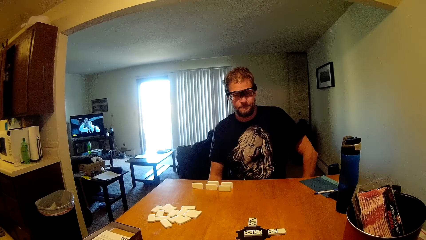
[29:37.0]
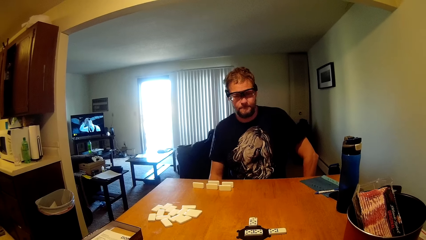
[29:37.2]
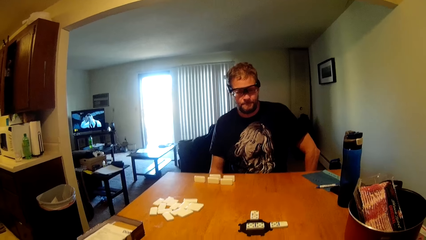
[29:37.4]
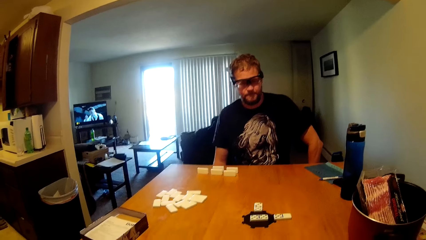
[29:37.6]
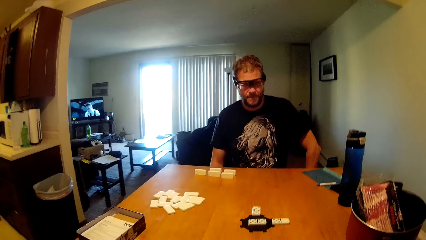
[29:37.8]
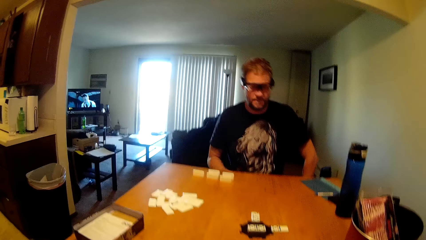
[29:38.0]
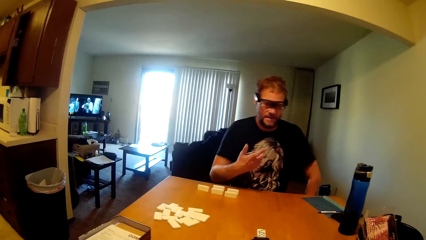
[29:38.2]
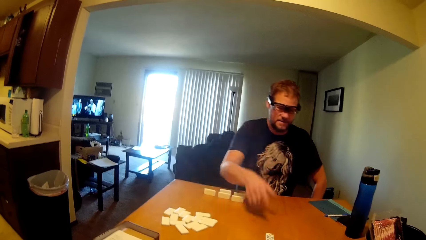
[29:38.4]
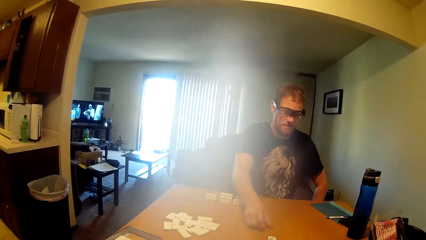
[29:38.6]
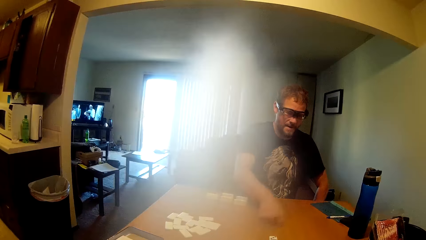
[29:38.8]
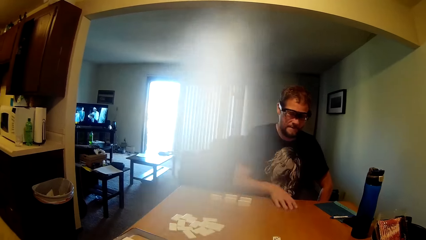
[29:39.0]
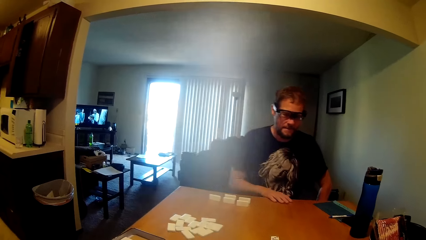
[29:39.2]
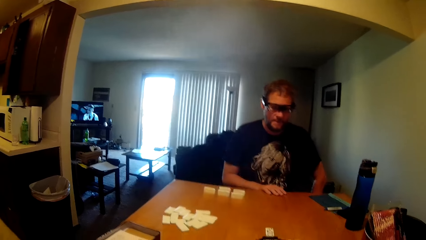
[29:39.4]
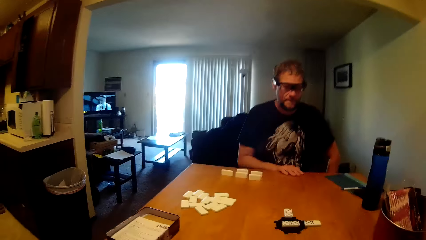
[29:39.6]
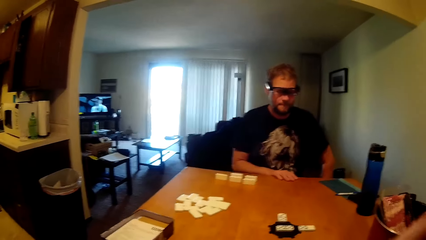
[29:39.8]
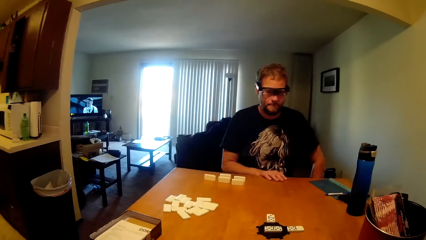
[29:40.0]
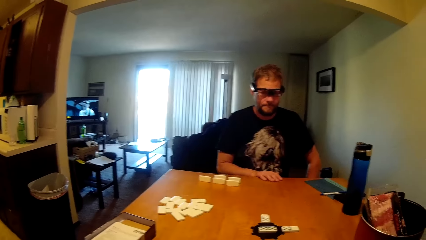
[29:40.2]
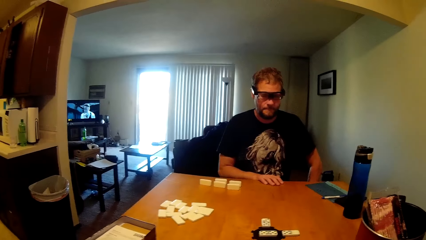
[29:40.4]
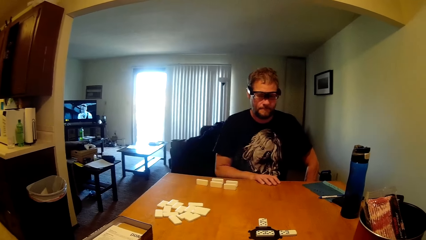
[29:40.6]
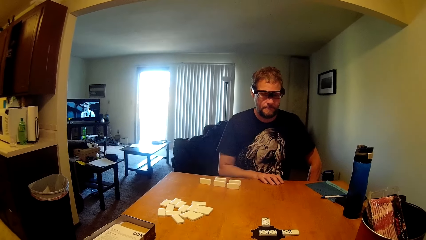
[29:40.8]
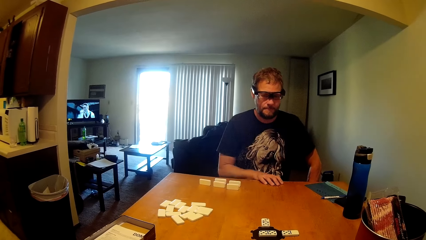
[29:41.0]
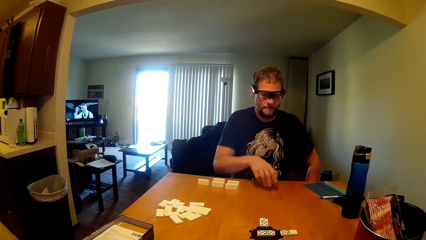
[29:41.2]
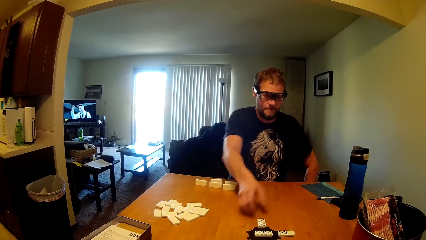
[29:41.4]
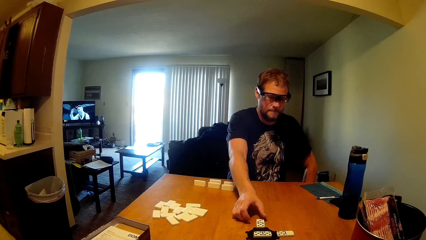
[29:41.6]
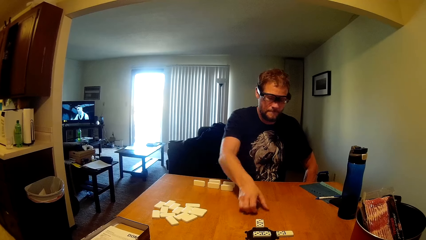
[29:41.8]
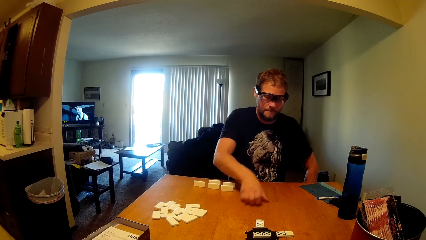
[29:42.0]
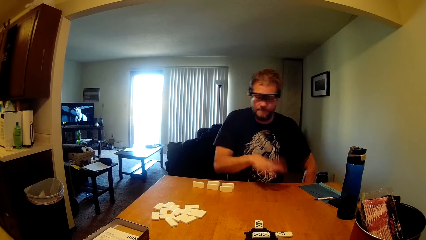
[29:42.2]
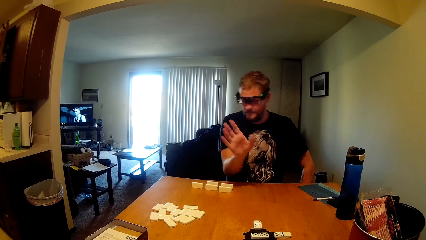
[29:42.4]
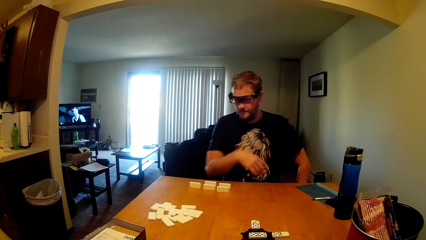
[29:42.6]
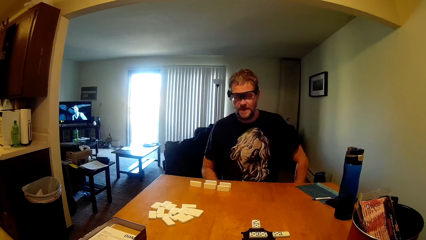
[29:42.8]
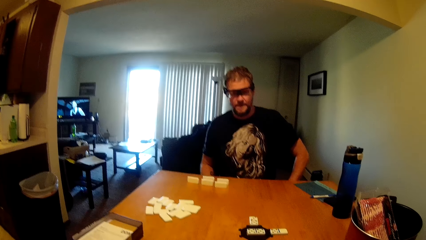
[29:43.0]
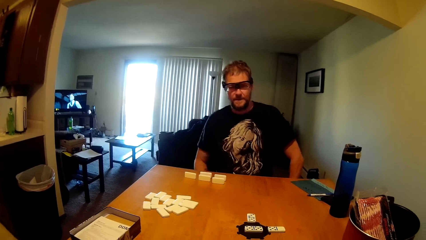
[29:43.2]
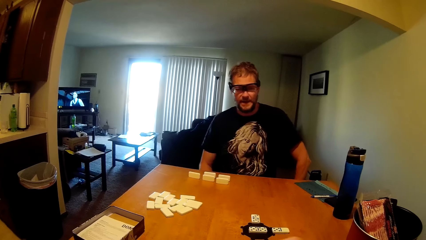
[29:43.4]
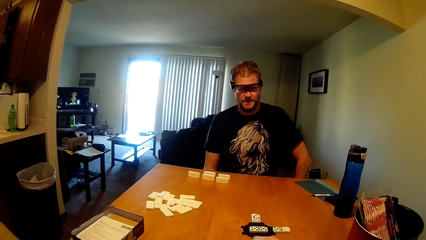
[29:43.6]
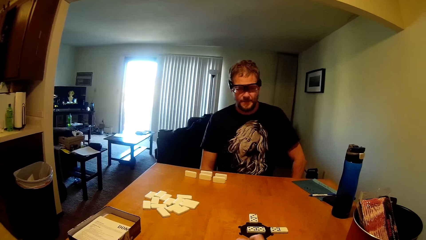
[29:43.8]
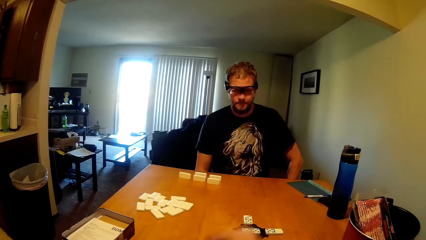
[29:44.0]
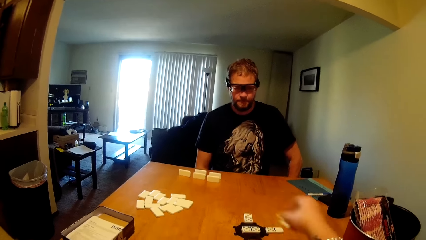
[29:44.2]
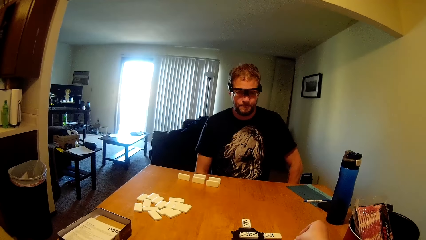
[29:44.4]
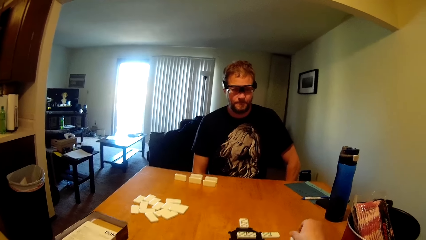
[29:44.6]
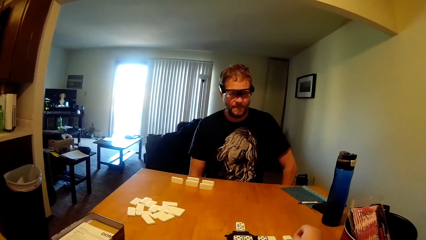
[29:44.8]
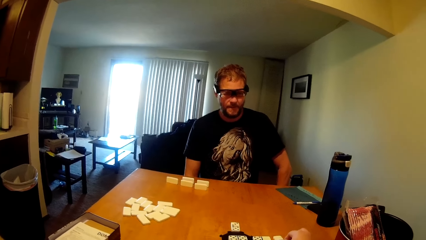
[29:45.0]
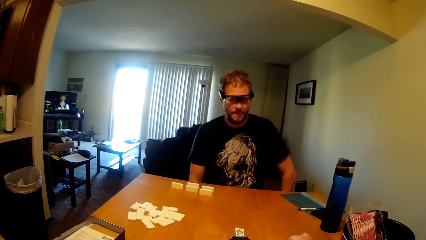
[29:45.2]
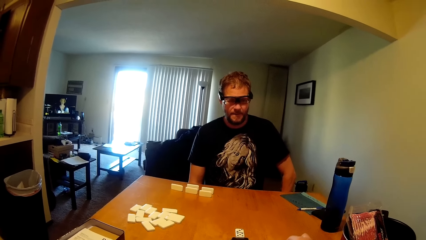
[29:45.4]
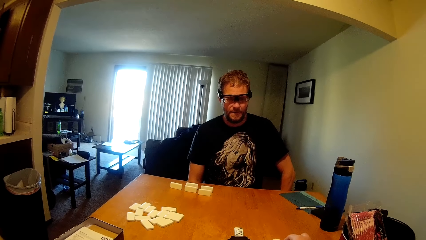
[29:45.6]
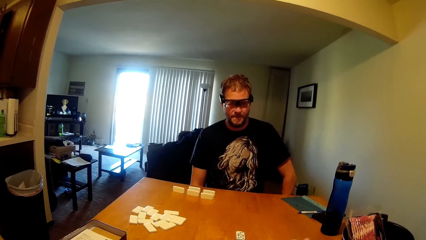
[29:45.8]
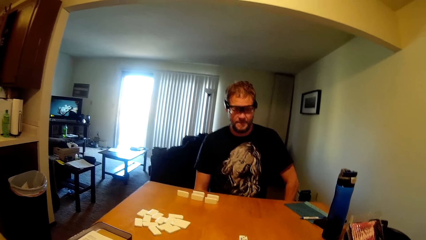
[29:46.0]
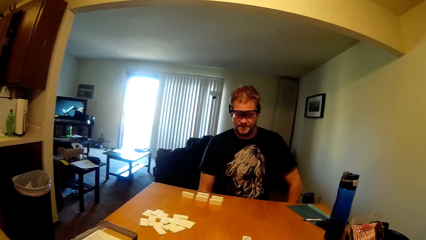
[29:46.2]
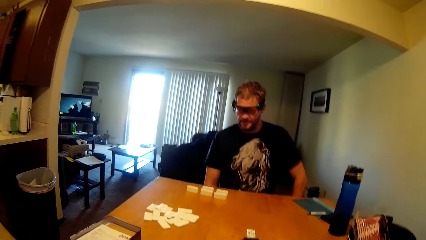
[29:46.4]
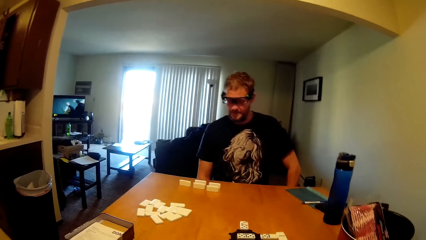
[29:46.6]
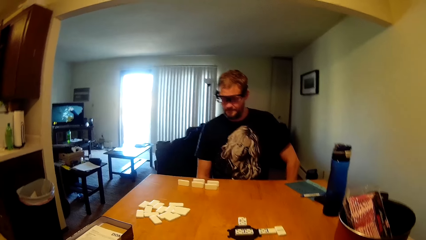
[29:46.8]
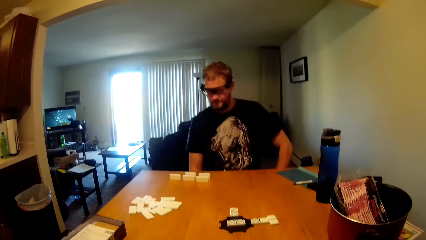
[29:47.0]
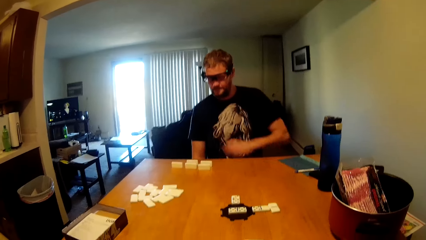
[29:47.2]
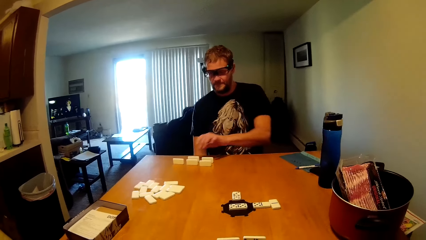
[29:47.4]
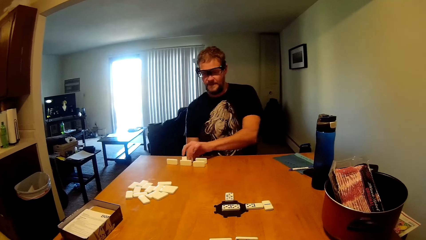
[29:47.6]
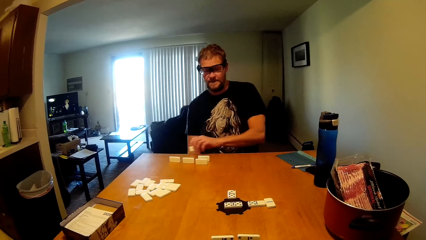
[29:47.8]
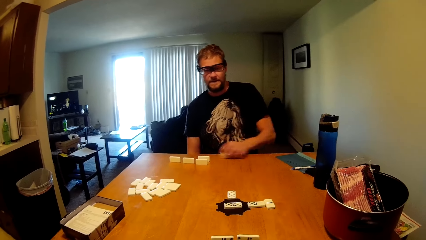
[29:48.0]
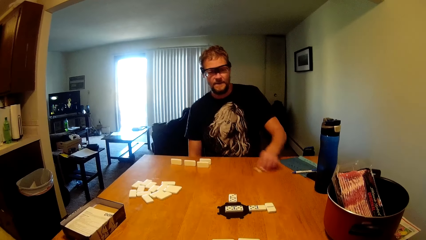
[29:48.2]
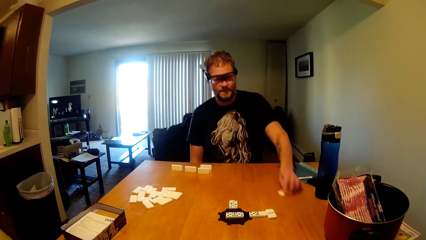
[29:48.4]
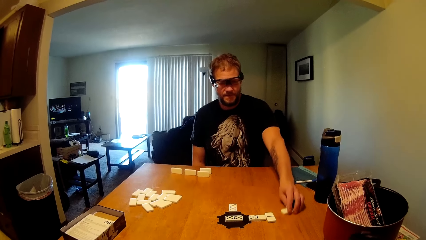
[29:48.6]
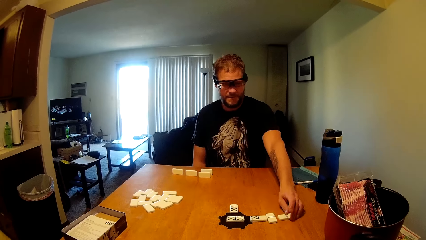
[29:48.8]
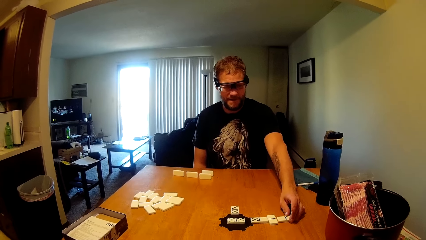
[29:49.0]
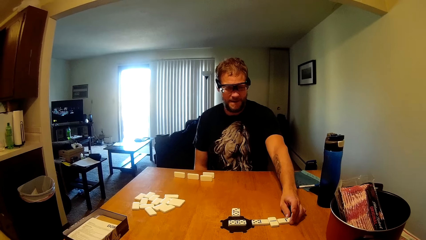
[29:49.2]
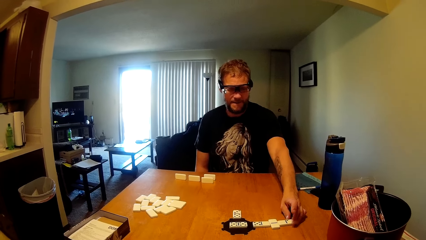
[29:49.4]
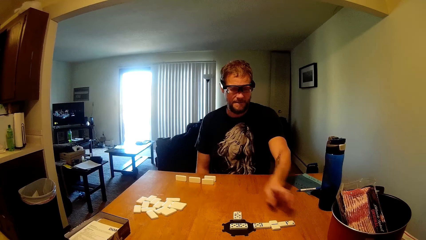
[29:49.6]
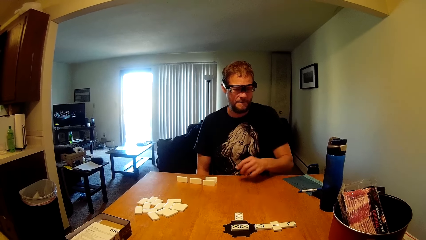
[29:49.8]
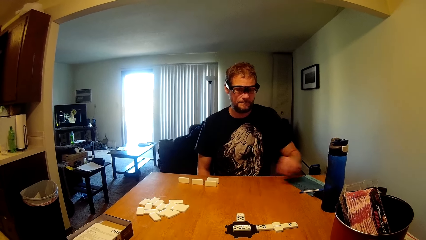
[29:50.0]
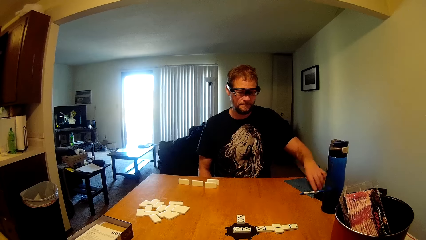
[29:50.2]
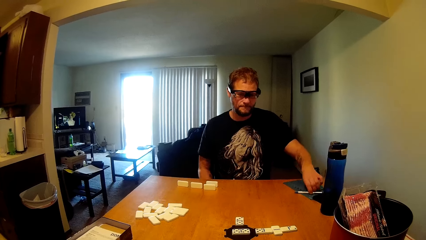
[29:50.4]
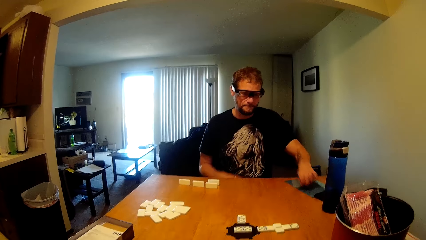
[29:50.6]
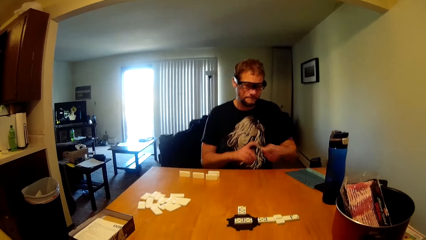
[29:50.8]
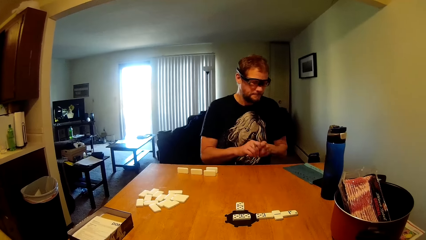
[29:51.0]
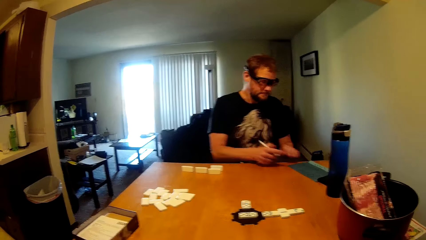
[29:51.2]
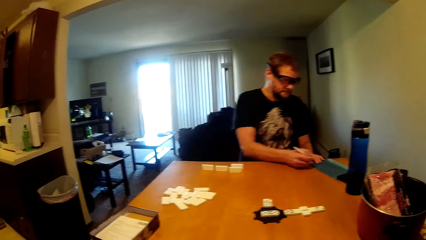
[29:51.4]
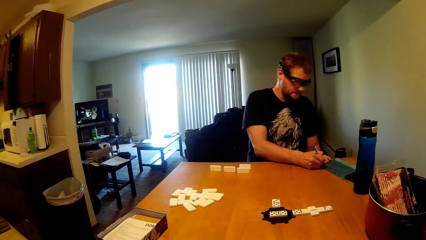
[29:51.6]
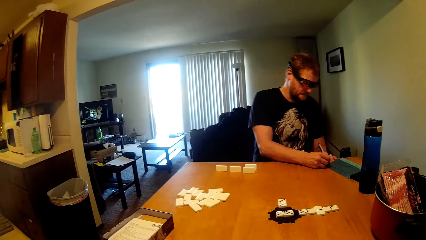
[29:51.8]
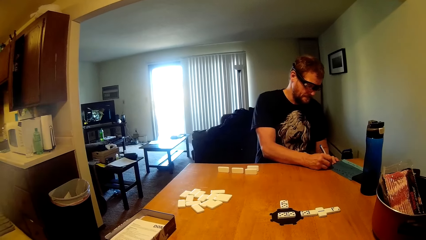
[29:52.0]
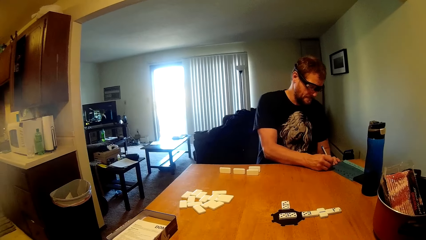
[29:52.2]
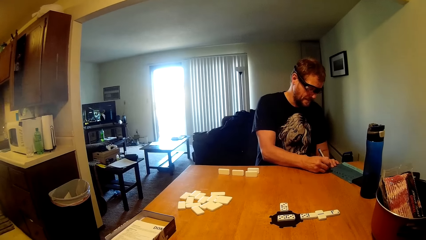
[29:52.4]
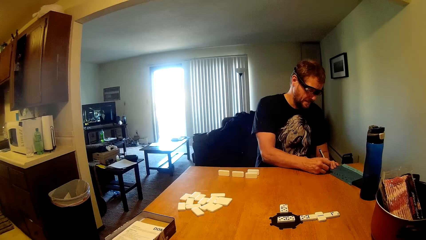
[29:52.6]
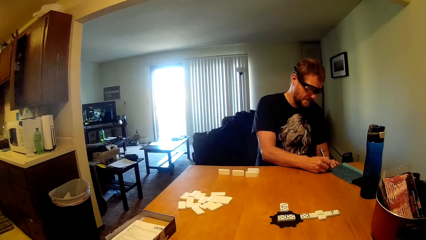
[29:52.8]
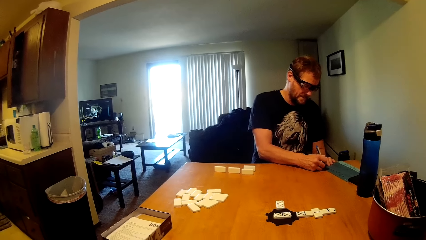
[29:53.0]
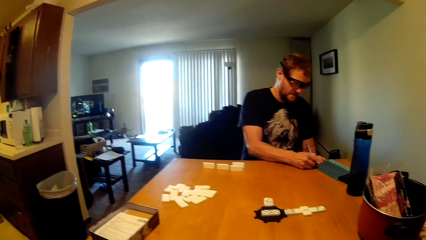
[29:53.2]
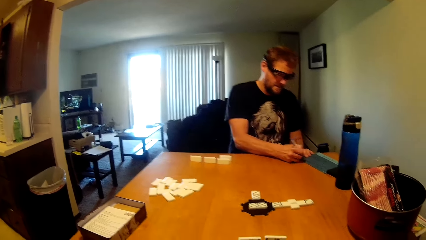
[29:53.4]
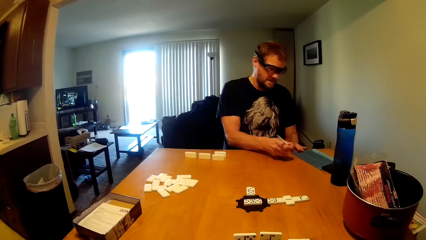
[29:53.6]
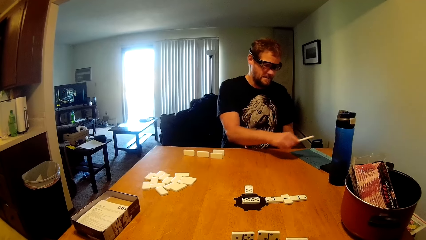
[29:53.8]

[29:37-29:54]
The man moves his hand. The camera wearer plays a dice and puts a card on the table. The man picks a card from the table, moves a dice, and puts the card on the table. He picks the pen from the file. He writes on the paper using the pen.
